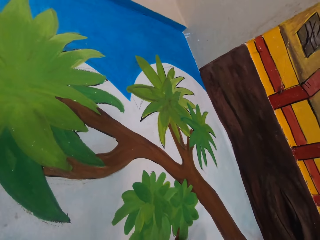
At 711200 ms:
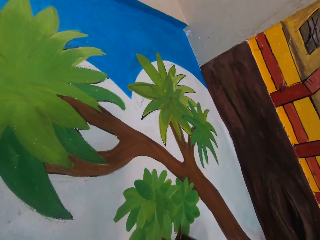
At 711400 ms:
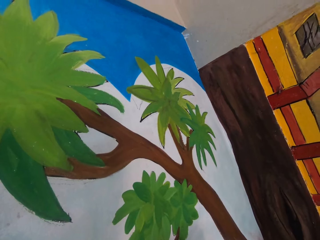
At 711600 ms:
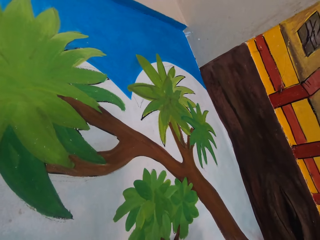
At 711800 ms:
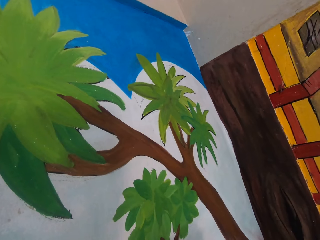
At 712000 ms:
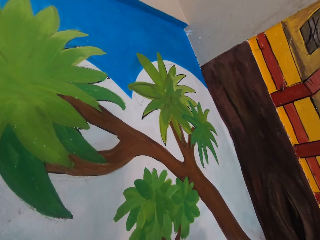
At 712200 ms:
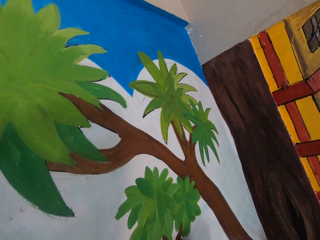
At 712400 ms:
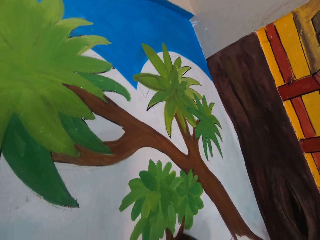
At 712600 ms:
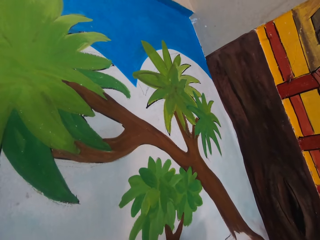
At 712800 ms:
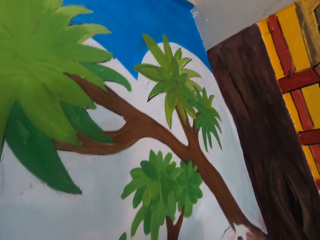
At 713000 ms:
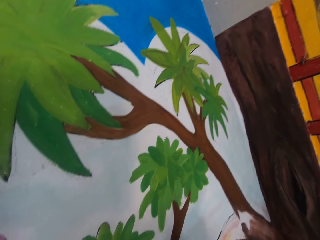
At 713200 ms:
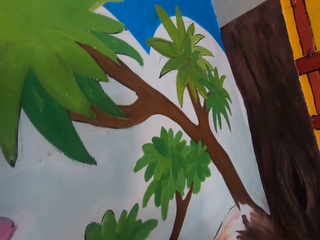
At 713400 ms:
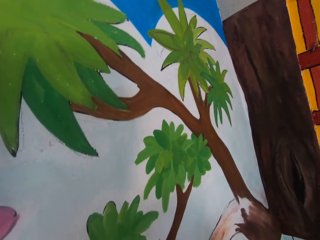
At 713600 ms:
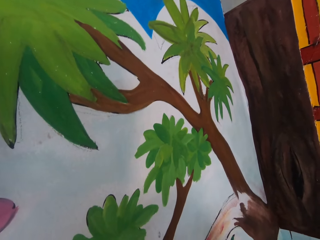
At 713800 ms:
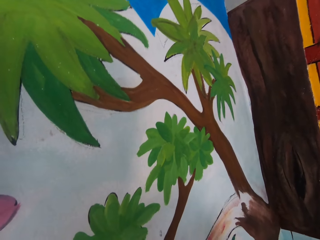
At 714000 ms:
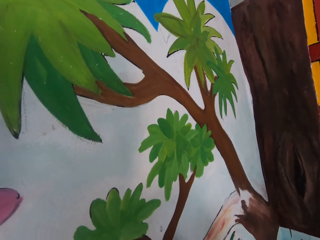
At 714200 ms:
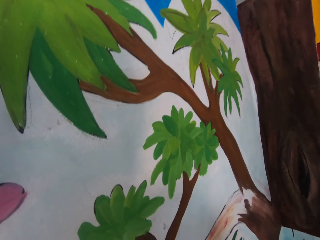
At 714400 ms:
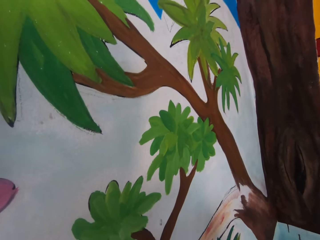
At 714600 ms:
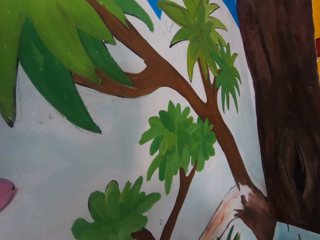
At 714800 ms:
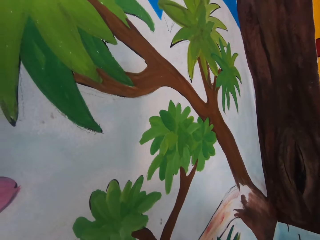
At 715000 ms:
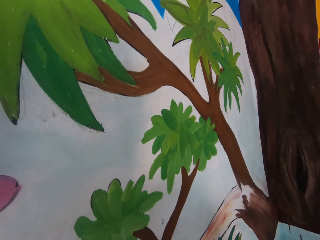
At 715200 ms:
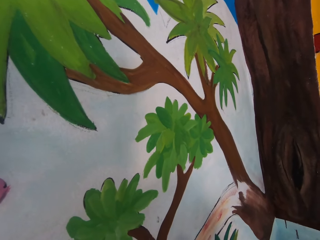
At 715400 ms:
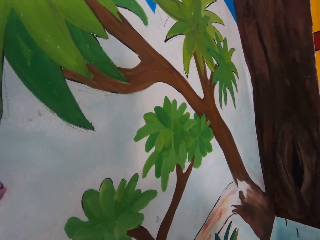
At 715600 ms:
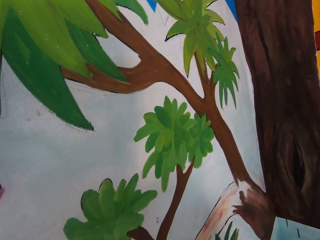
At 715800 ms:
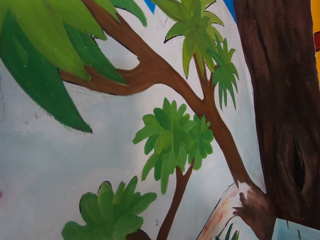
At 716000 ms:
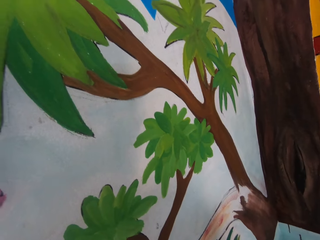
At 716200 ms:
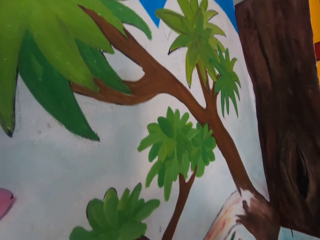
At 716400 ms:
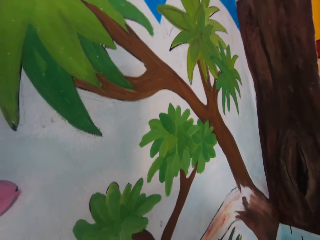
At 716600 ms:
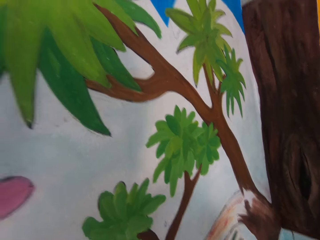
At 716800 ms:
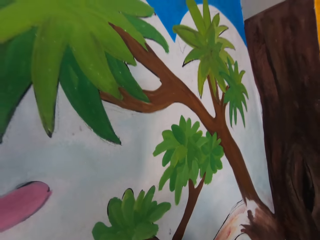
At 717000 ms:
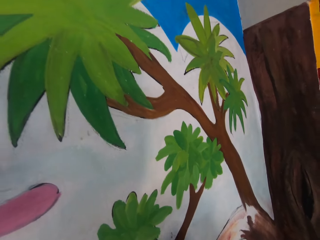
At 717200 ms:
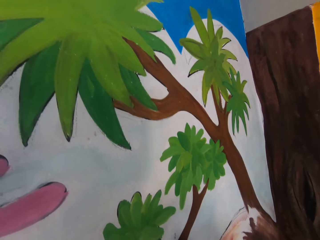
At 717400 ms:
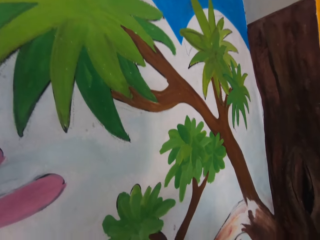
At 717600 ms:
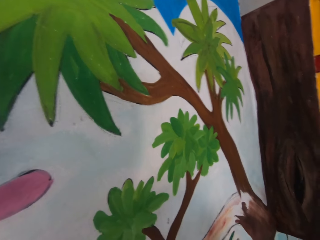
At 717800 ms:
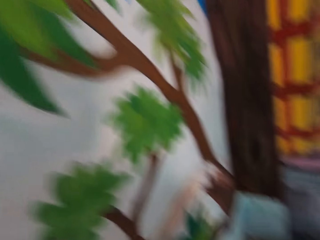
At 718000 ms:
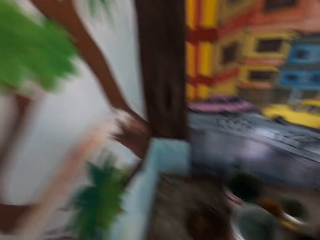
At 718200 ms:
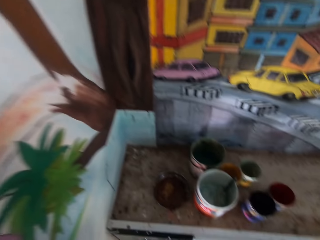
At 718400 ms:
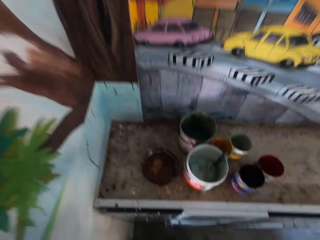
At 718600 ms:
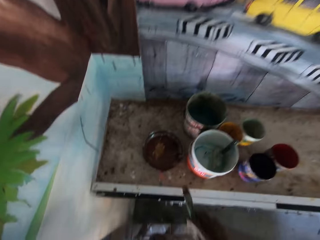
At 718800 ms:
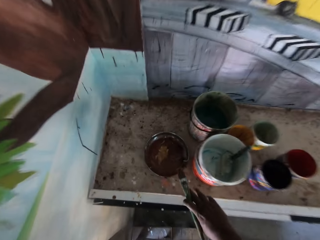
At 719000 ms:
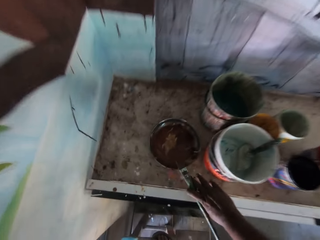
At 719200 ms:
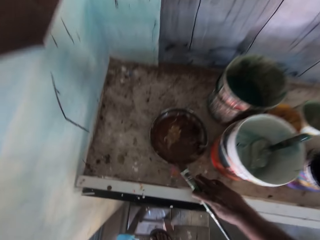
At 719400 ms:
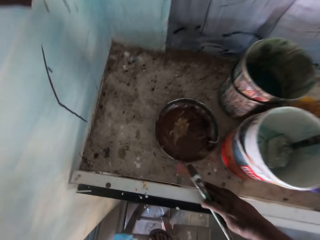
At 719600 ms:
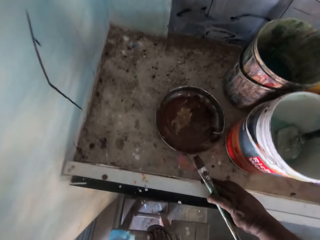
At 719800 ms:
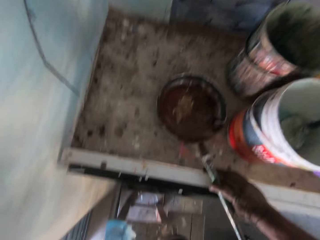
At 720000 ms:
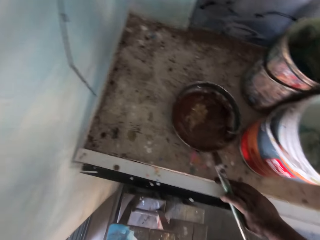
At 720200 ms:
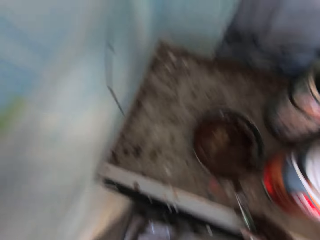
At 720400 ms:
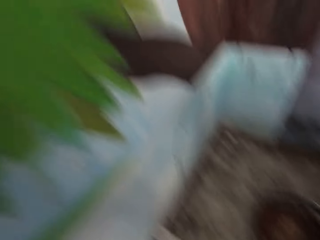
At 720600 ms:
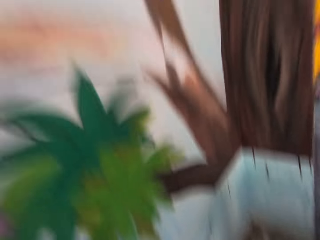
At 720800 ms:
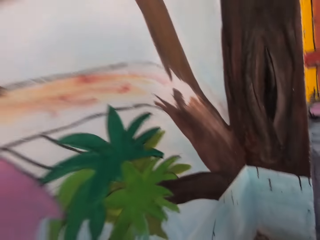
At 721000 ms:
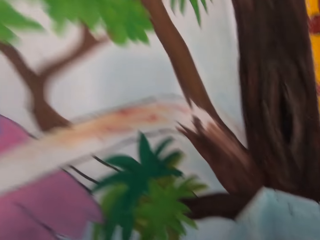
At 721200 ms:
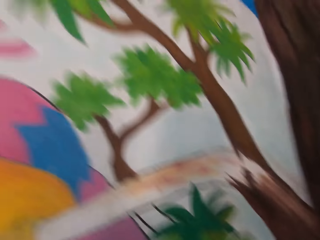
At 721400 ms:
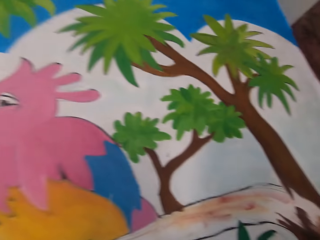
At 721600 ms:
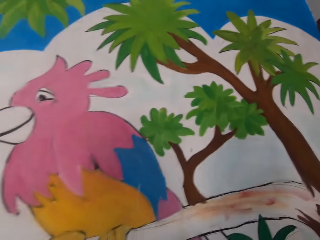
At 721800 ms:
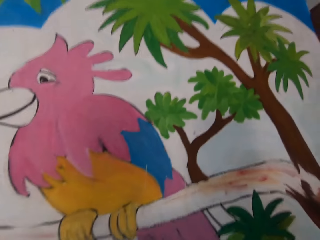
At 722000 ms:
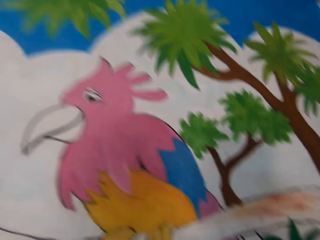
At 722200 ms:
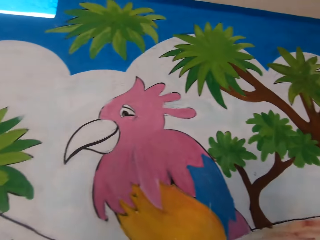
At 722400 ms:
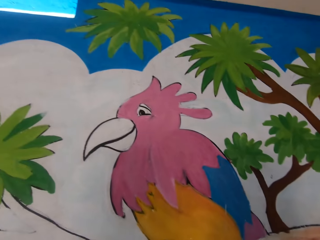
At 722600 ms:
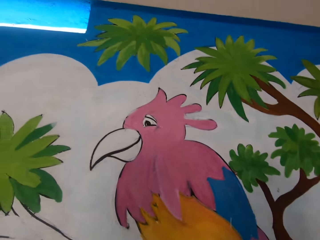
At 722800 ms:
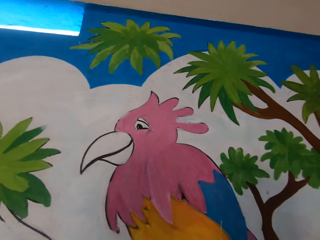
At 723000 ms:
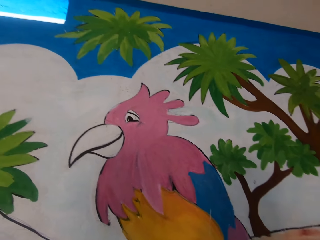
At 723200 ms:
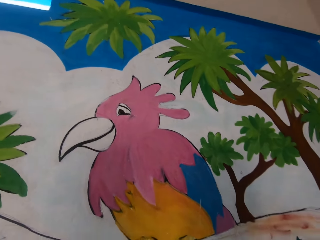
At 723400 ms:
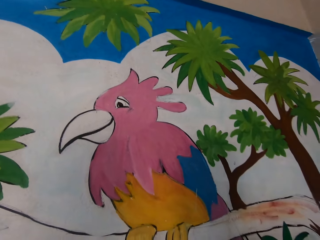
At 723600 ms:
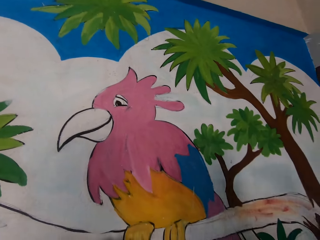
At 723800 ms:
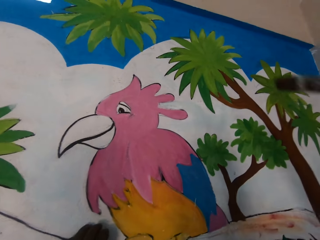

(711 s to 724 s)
The camera wearer holds the paint brush. They dip the paint brush in the paint bucket on the table.

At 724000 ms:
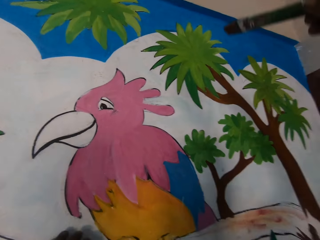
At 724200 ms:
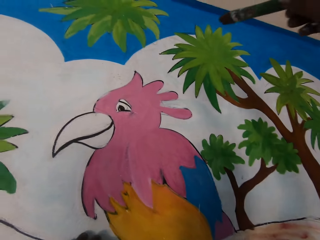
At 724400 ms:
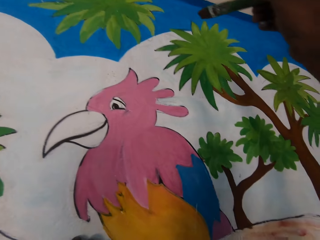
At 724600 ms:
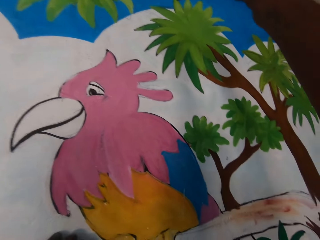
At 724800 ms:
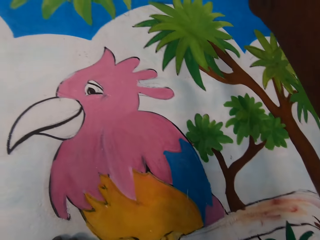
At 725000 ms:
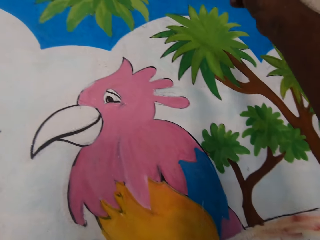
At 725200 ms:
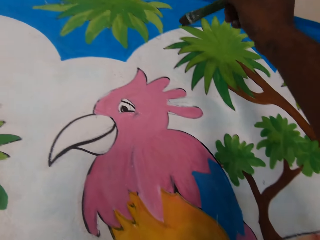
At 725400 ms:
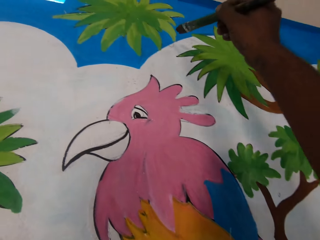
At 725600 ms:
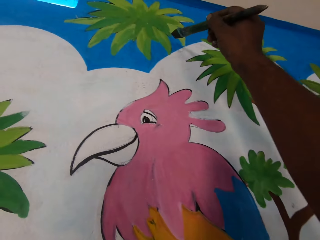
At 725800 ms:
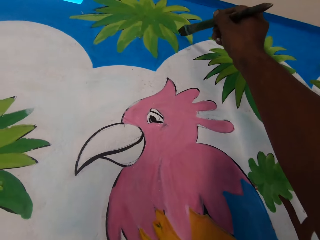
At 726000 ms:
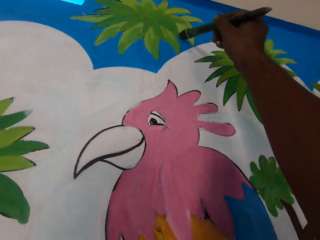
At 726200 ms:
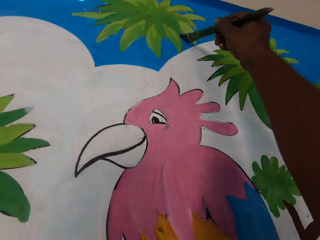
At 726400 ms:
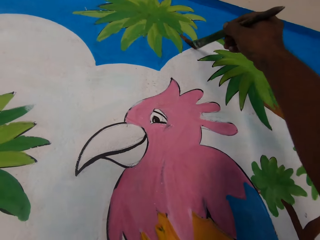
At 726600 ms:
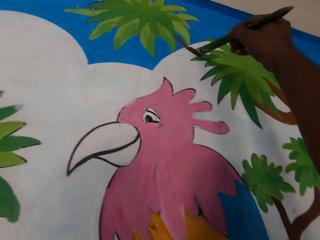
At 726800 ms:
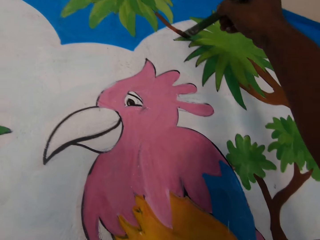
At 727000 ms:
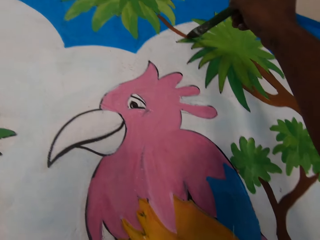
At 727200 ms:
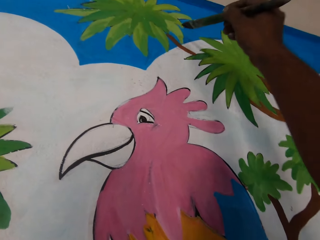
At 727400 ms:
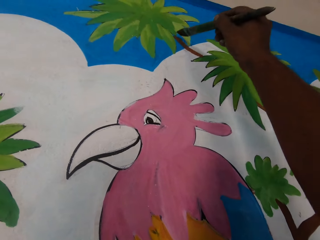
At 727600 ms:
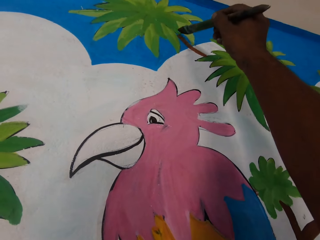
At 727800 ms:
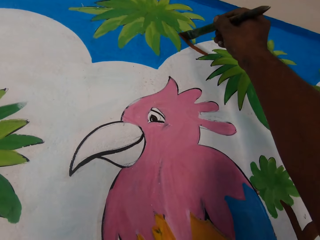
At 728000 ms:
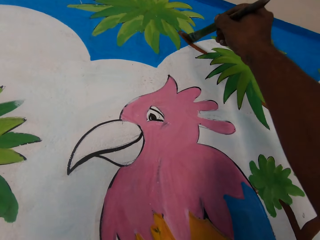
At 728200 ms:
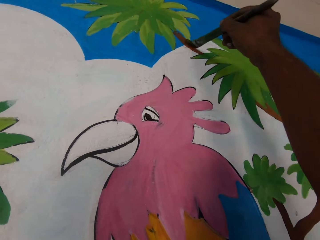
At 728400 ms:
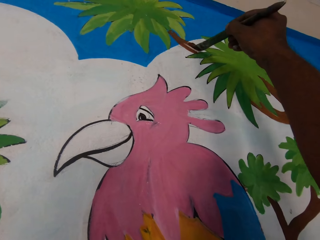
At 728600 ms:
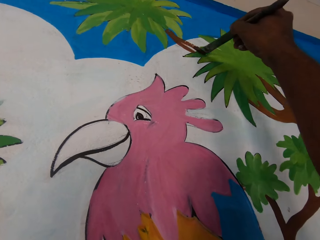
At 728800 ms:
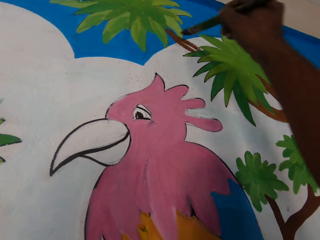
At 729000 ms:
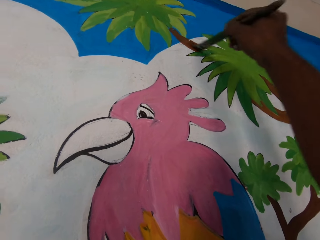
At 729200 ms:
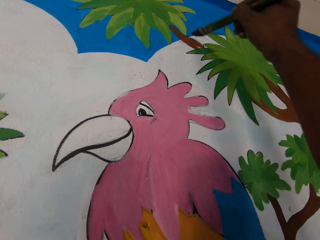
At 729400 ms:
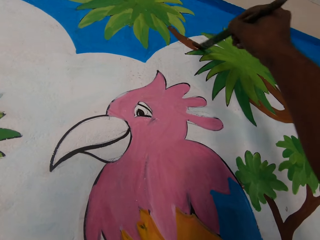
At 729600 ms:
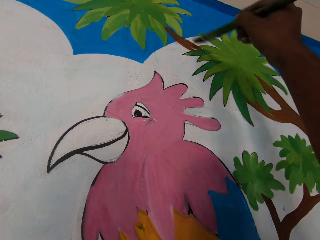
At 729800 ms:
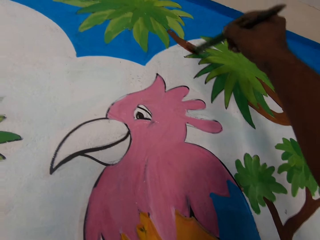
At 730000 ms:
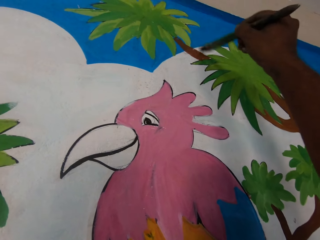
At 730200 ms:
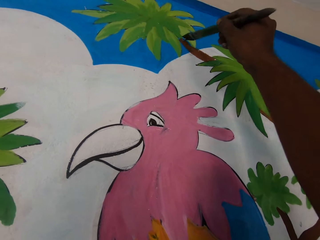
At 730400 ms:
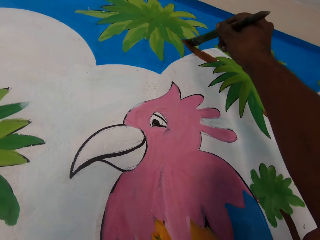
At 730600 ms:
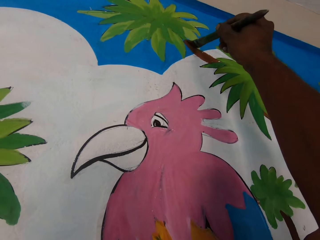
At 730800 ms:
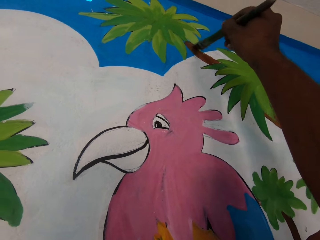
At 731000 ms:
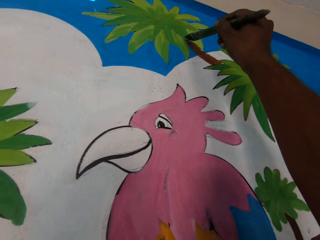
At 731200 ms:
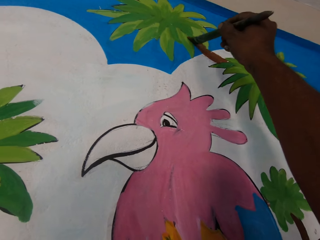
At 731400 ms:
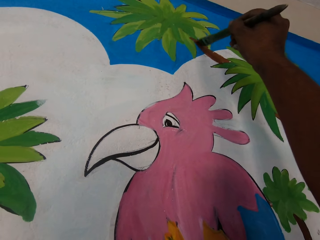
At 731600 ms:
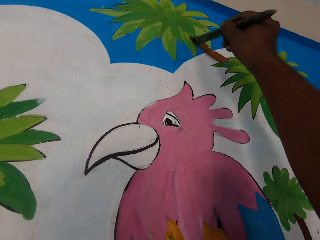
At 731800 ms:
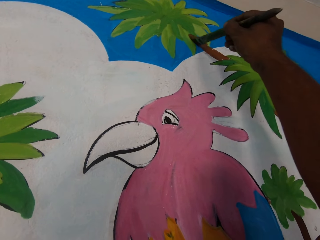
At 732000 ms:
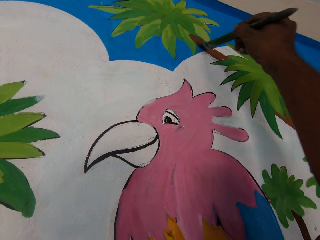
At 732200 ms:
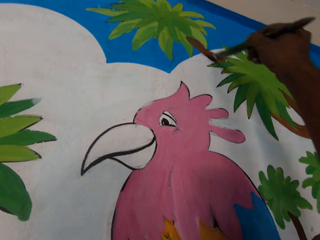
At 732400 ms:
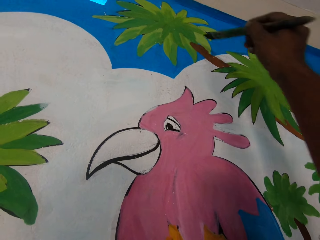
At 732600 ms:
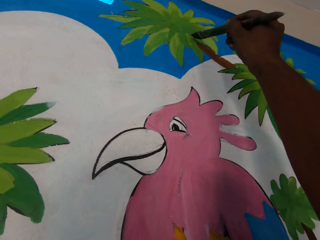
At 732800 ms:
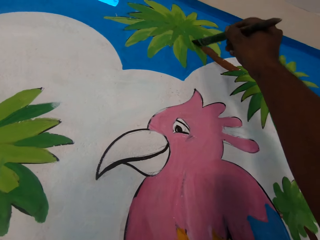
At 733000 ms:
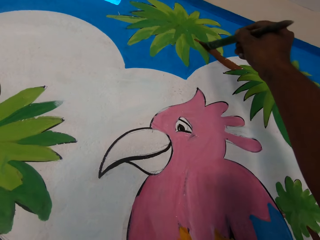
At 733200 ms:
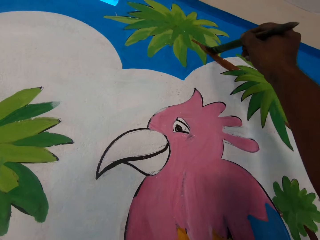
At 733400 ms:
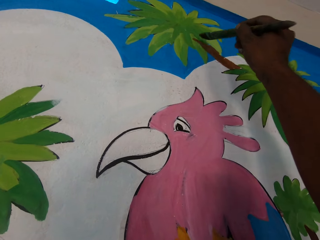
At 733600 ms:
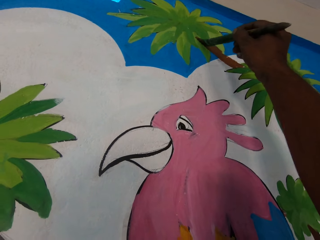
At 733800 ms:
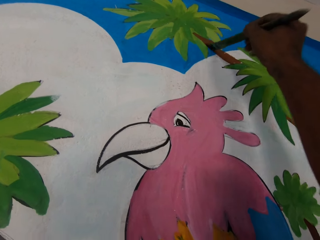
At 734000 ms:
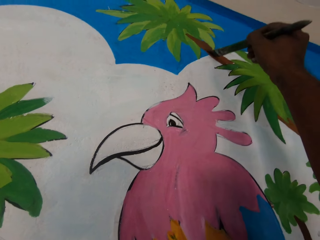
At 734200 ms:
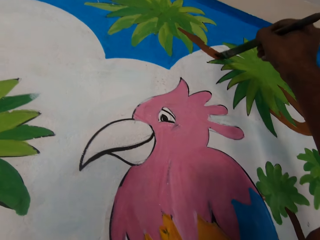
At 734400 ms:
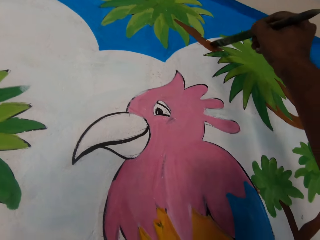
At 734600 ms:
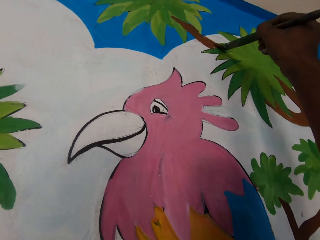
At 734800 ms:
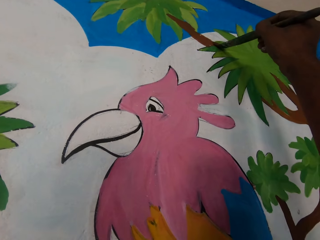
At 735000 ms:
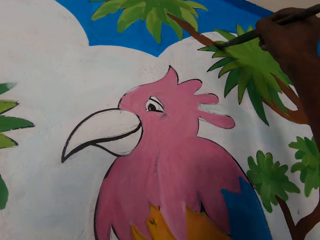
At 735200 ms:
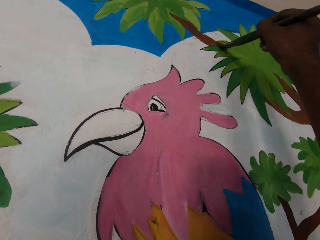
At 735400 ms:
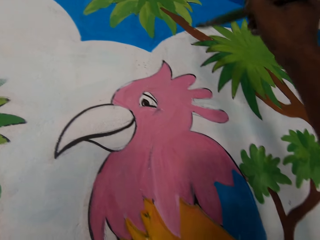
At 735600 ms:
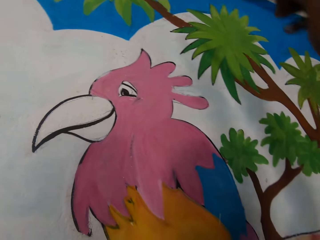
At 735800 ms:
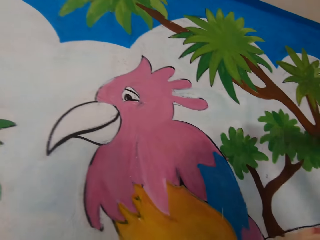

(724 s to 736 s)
The camera wearer draws the art. They paint the wall with the paint brush. They paint on the drawing art.
